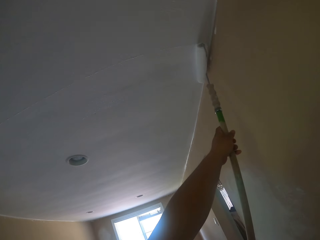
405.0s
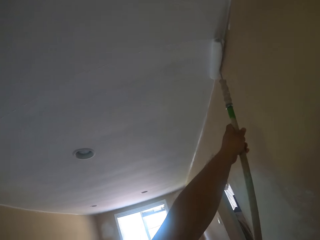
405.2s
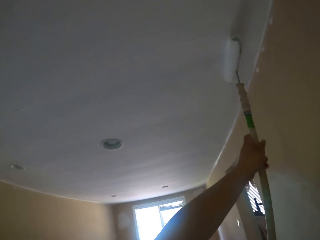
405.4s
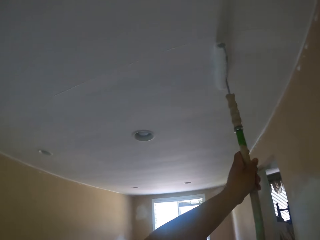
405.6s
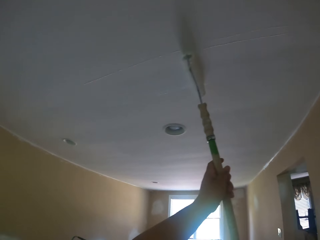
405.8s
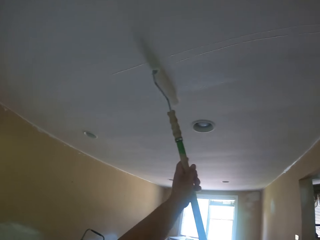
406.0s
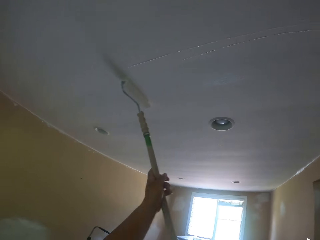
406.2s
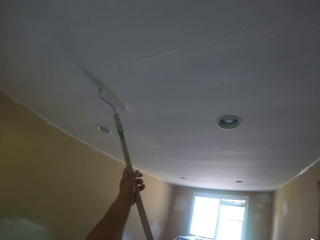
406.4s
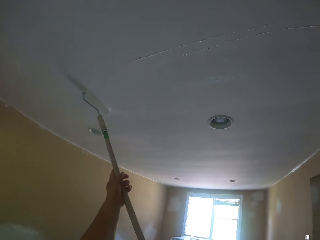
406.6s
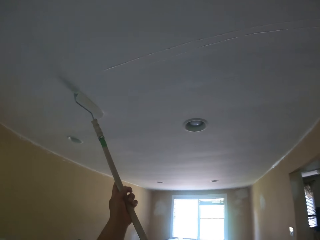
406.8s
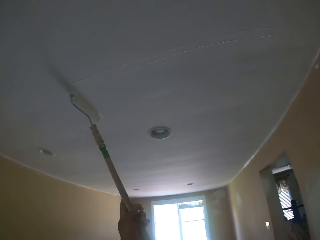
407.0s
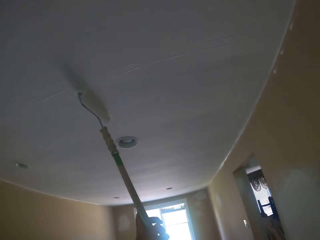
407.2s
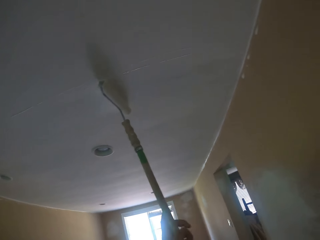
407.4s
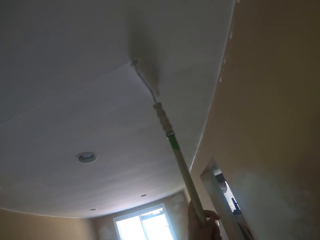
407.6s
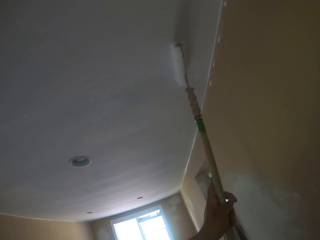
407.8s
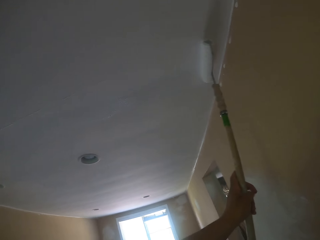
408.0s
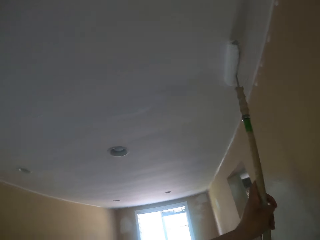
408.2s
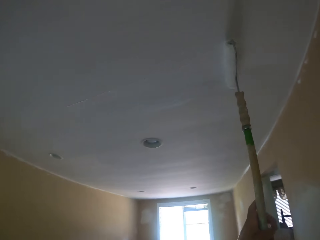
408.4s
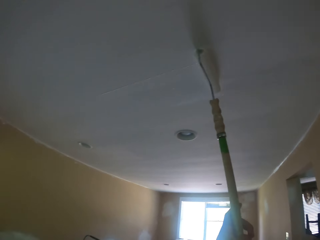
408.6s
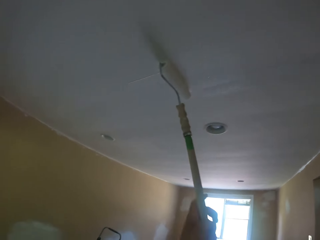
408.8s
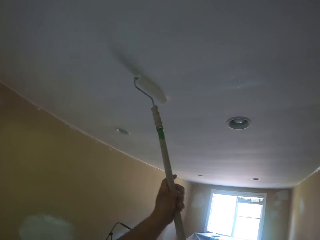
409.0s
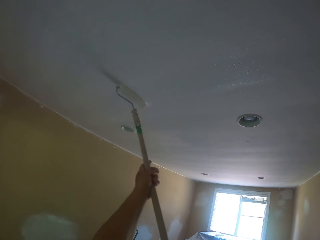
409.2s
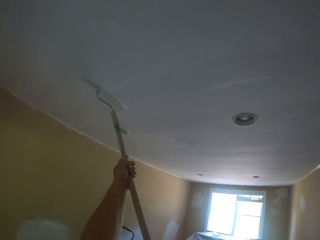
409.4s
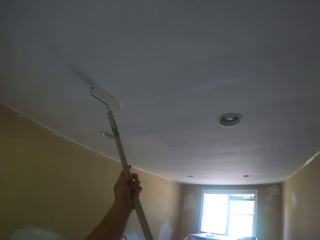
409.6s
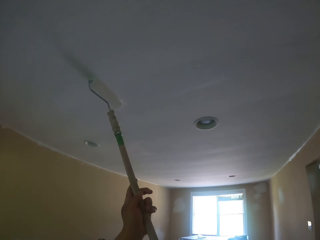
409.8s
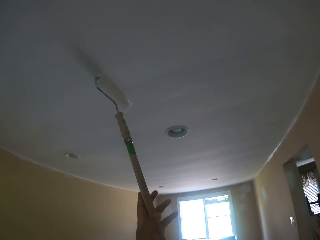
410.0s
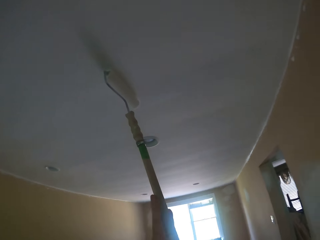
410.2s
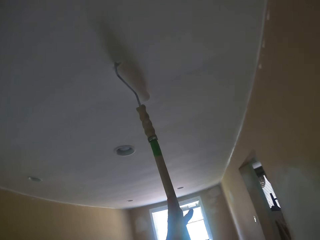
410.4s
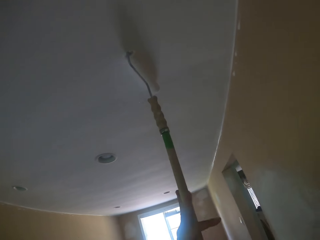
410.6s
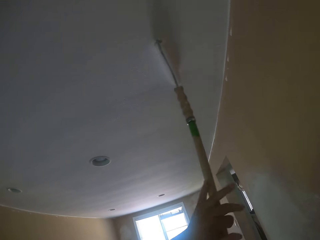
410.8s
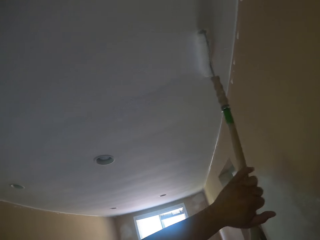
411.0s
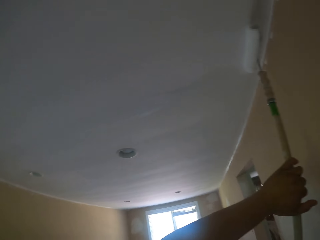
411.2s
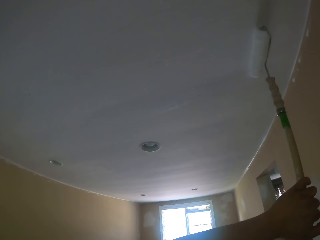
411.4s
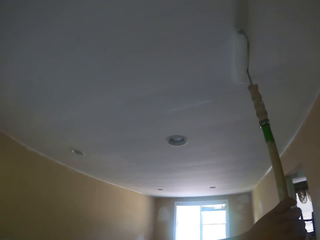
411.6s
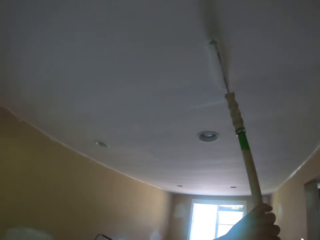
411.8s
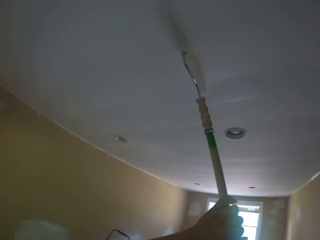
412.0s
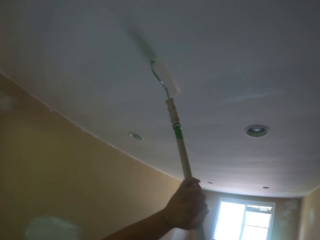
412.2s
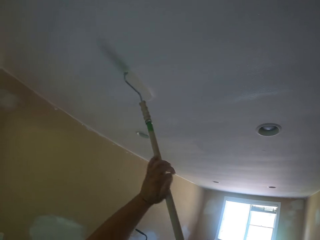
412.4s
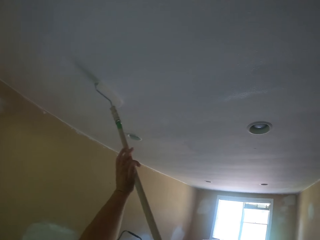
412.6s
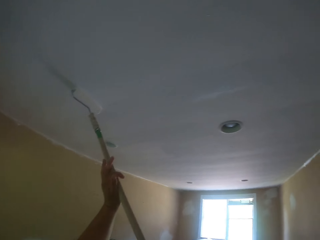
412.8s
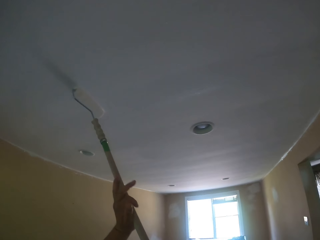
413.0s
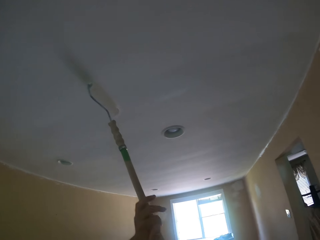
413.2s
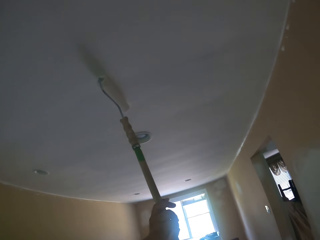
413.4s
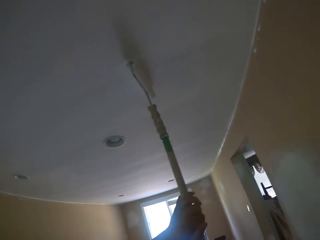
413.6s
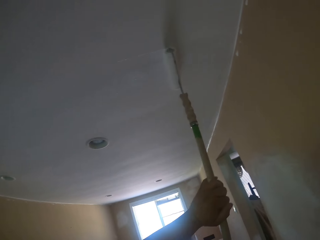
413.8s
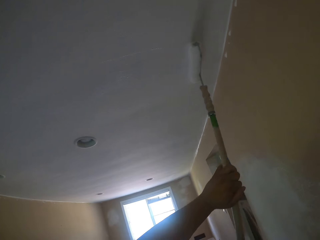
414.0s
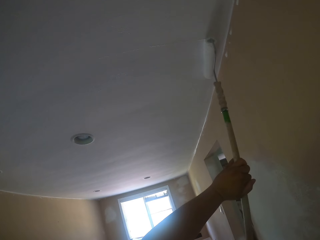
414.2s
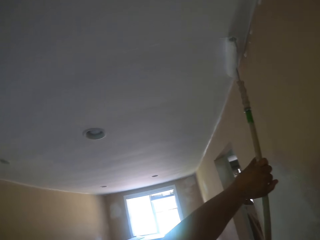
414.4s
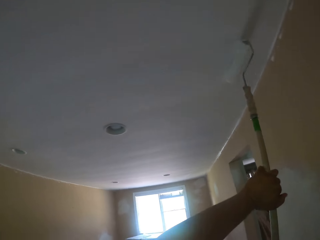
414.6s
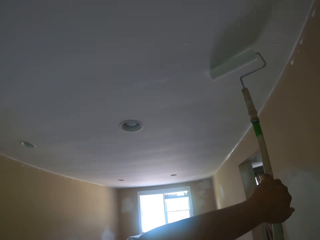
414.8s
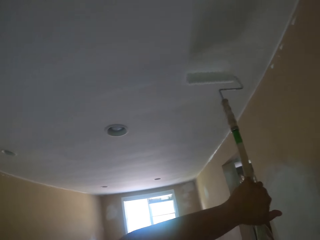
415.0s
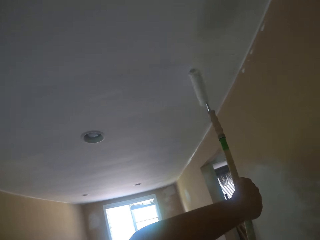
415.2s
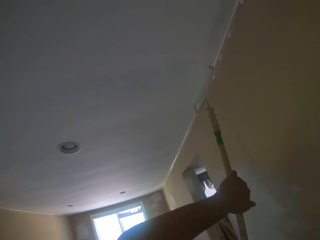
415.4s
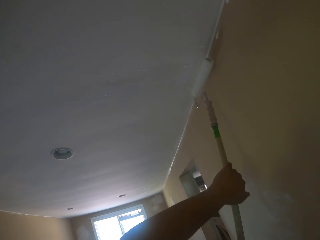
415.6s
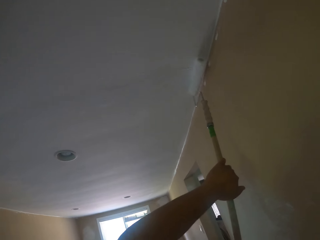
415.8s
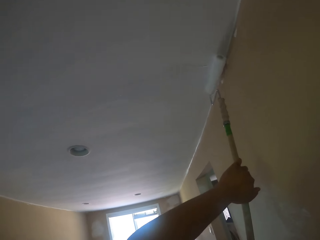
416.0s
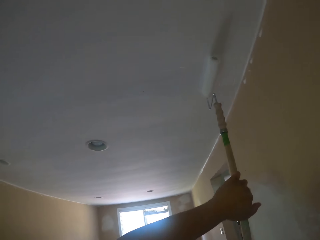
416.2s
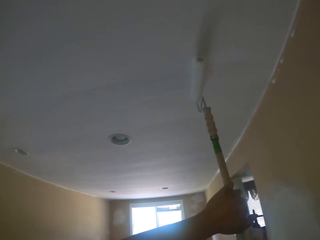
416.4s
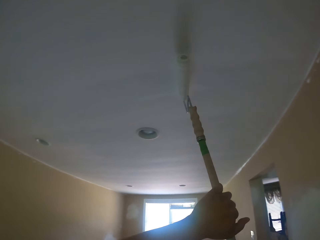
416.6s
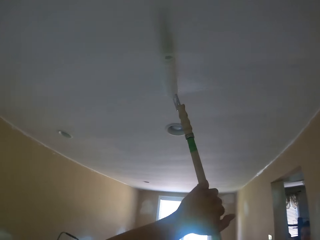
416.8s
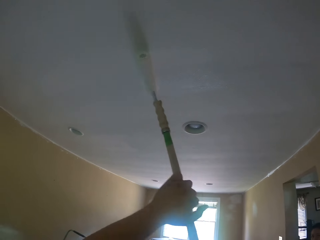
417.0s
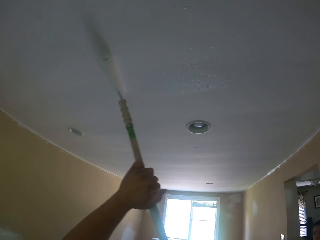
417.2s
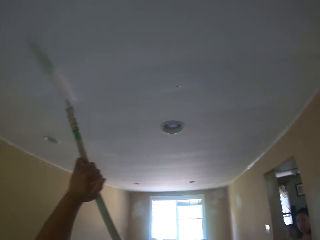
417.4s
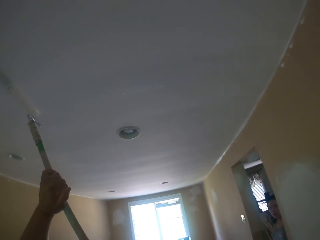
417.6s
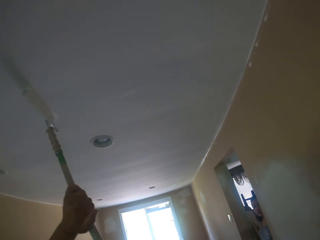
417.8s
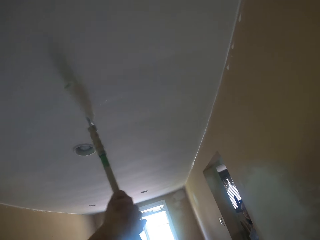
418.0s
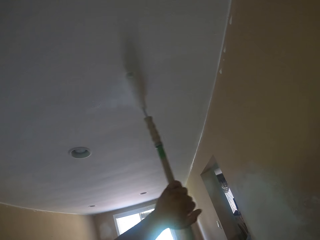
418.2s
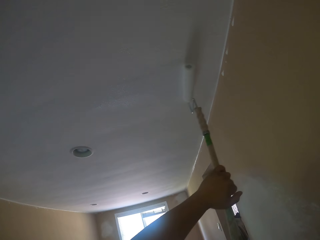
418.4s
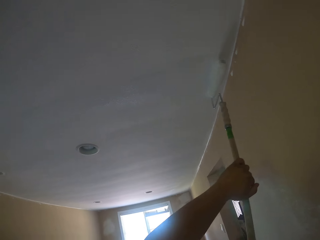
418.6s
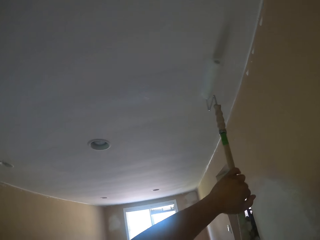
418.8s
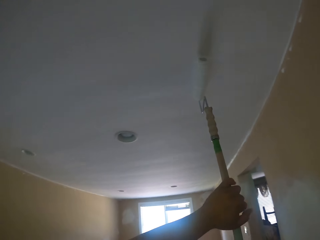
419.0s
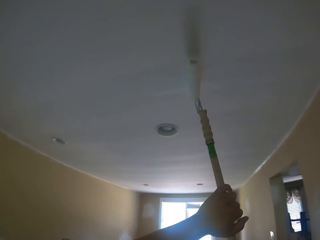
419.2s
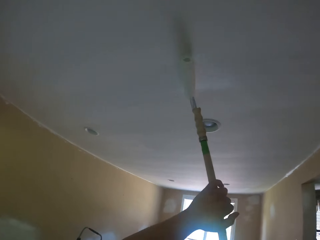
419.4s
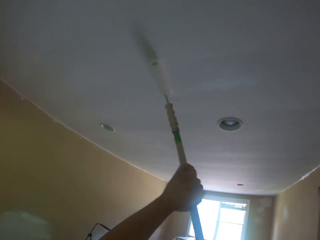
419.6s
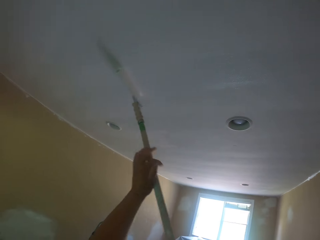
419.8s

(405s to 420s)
The camera wearer turns the paint roller. They paint the ceiling of a house.

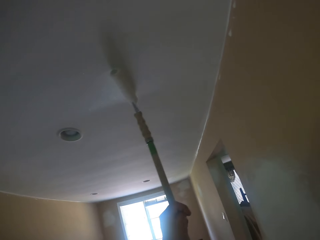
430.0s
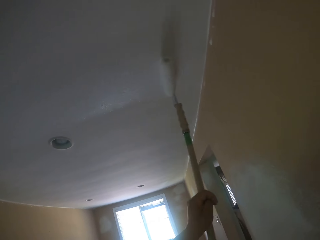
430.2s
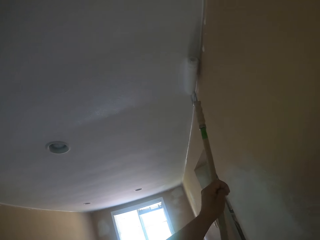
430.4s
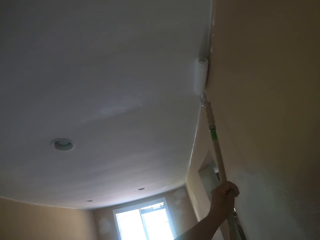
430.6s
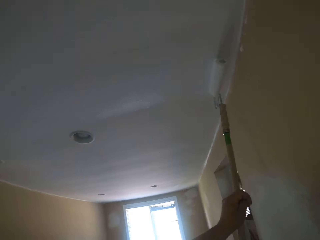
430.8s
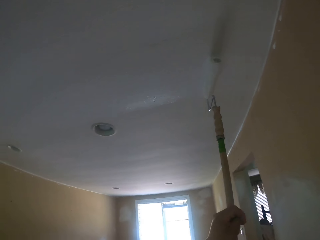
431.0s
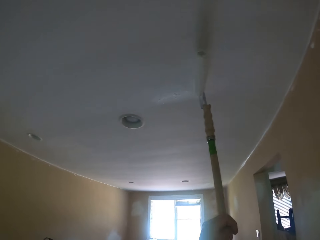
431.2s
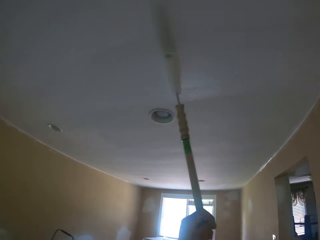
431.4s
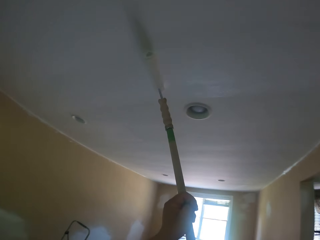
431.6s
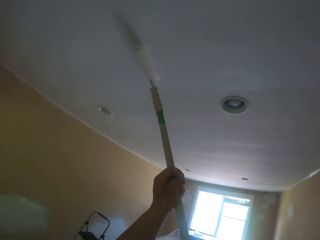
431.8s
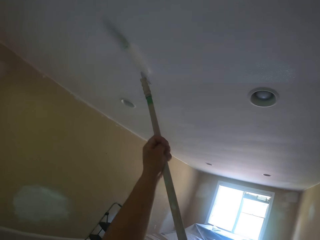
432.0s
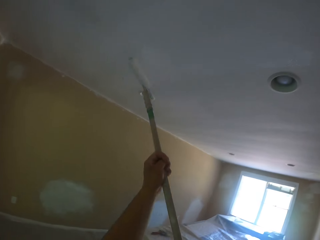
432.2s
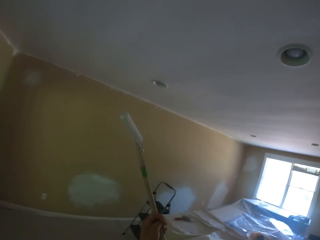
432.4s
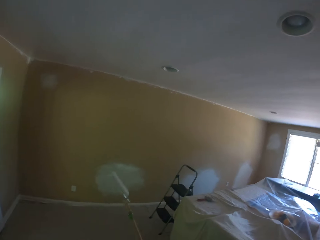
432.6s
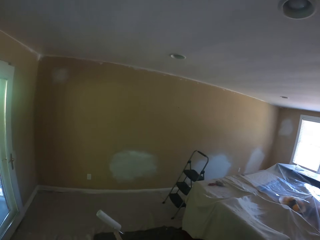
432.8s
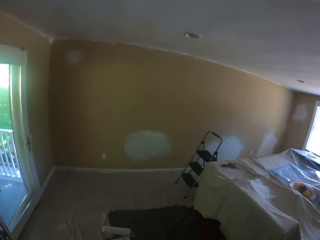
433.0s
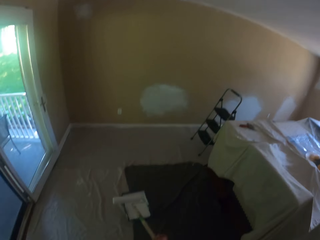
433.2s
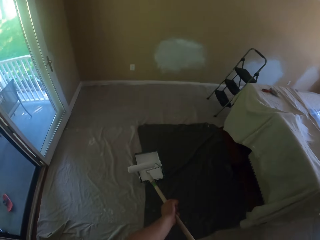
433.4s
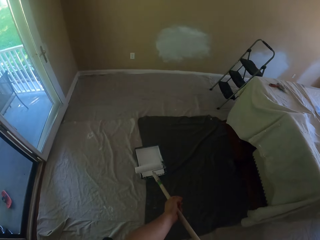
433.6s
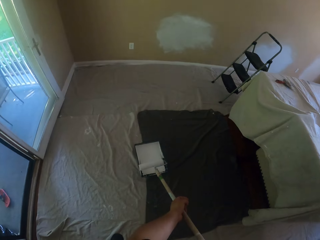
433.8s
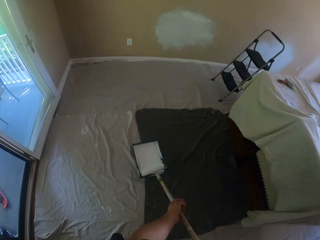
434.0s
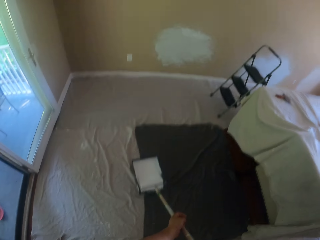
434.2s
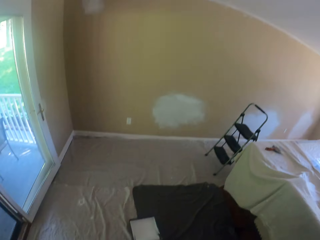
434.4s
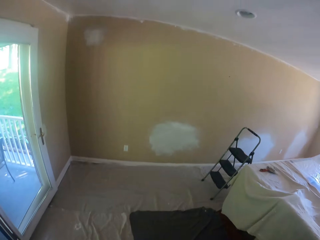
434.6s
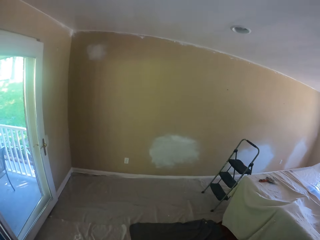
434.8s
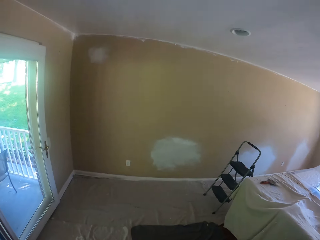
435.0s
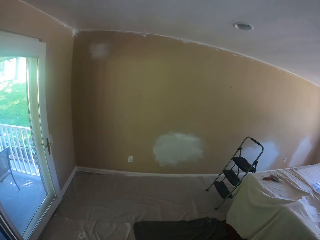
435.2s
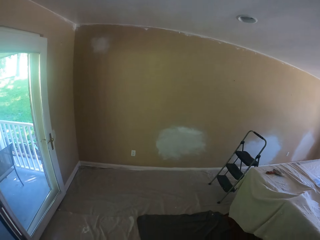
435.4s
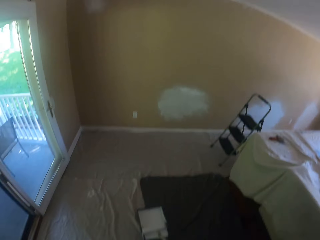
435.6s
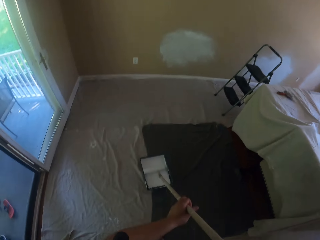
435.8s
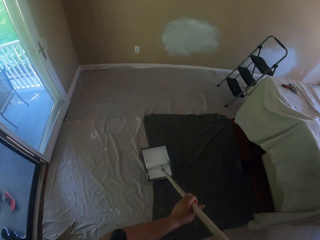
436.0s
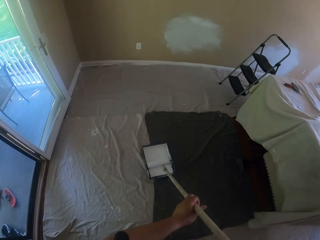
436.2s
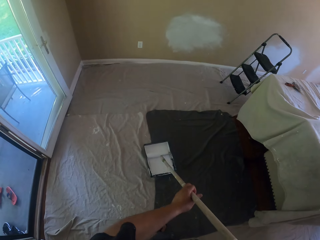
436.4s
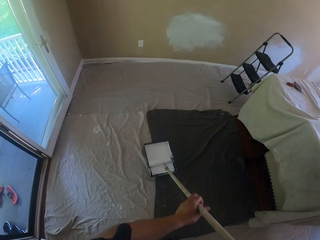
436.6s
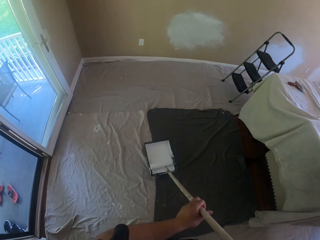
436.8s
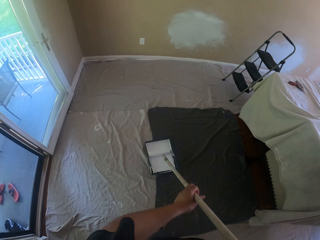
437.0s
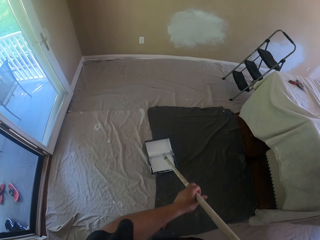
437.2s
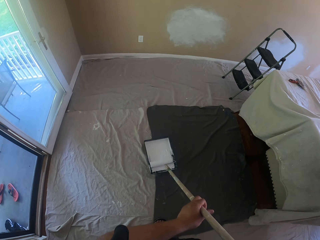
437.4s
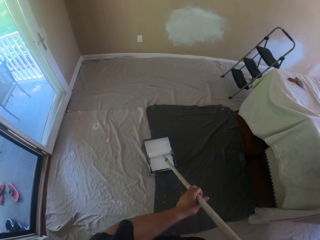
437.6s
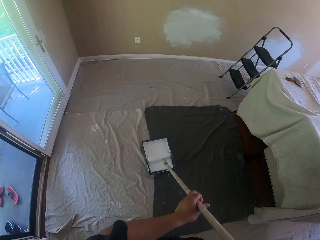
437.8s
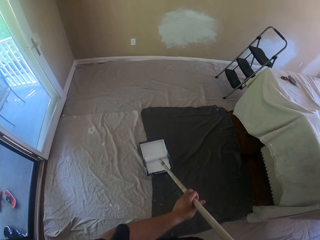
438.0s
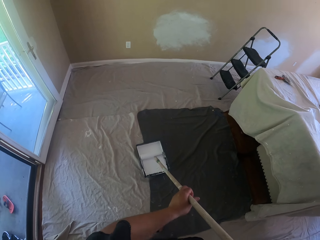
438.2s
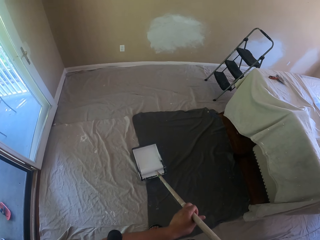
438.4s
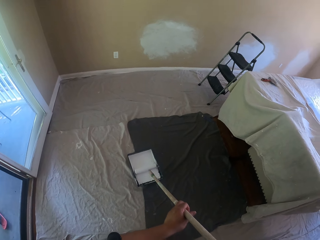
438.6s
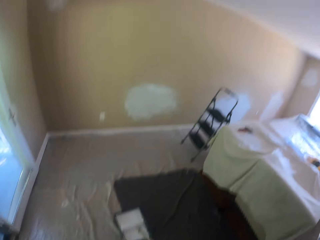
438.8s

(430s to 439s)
The camera wearer dips the paint roller in a paint container. They roll the long paint roller in the paint tray.
